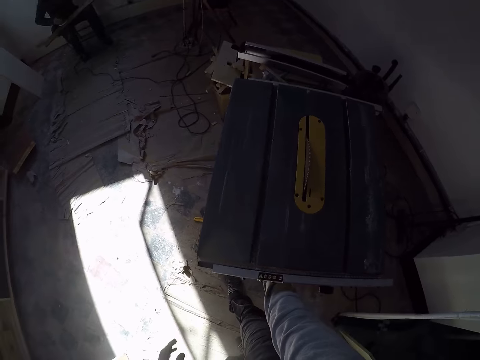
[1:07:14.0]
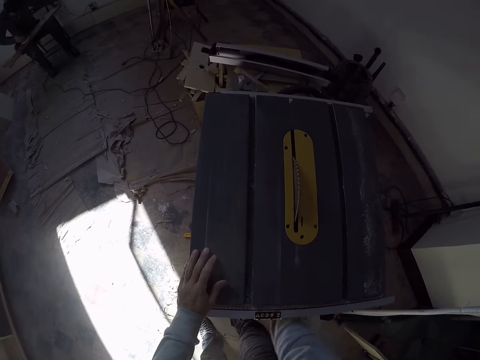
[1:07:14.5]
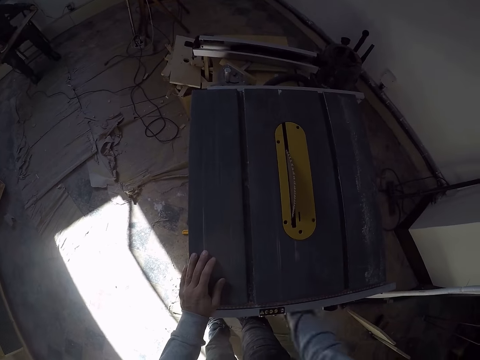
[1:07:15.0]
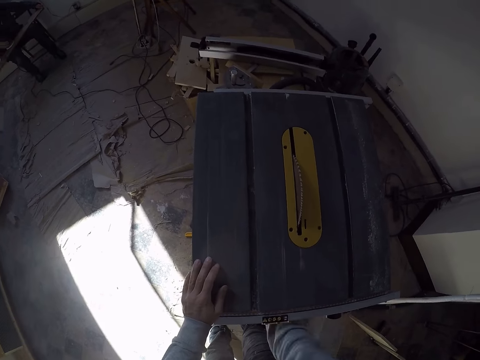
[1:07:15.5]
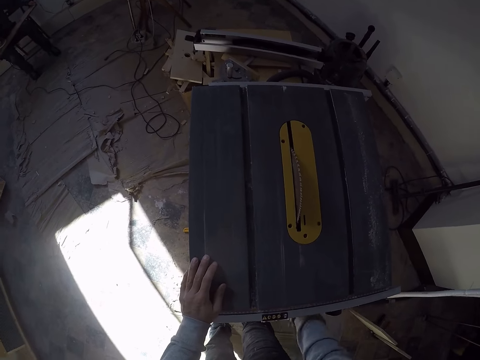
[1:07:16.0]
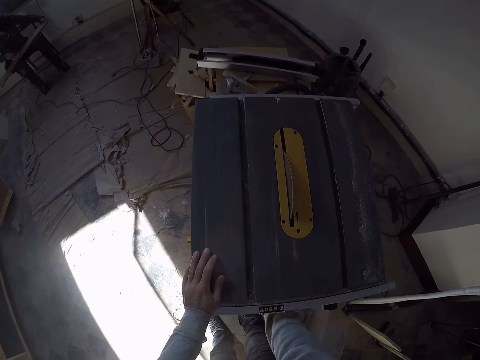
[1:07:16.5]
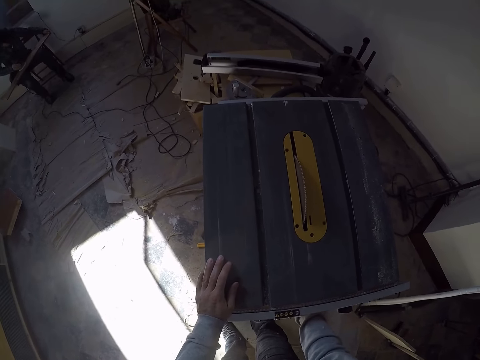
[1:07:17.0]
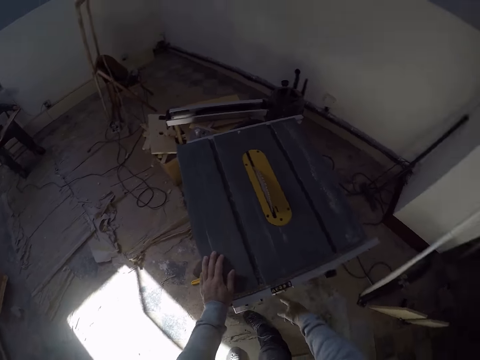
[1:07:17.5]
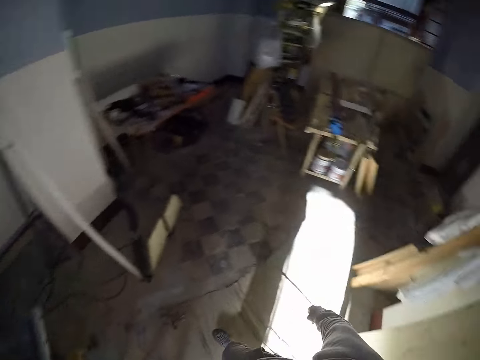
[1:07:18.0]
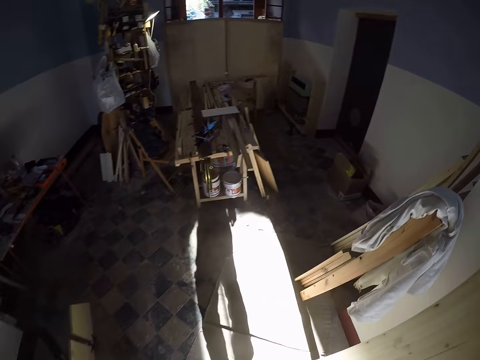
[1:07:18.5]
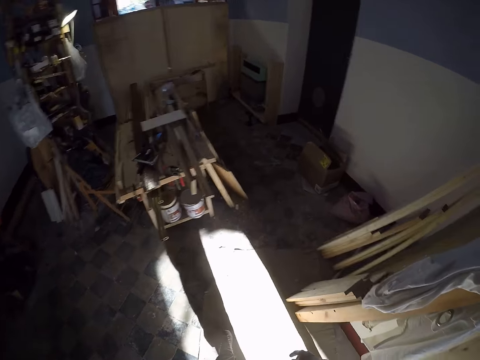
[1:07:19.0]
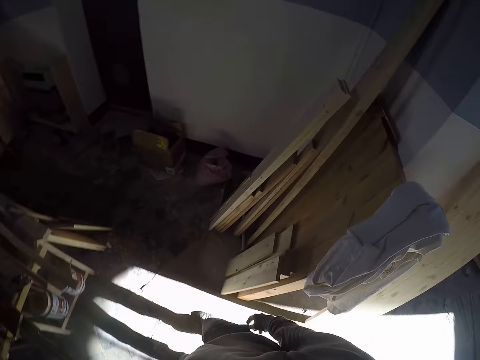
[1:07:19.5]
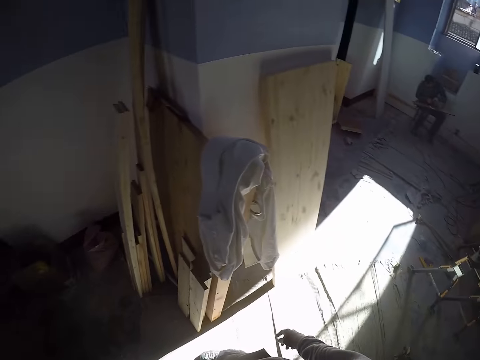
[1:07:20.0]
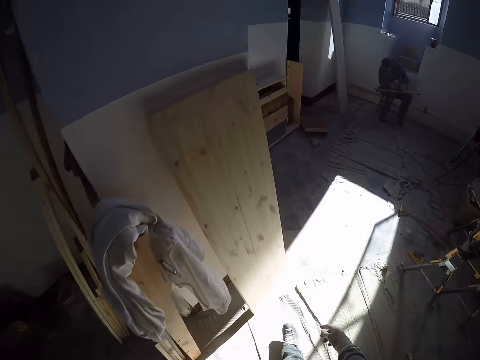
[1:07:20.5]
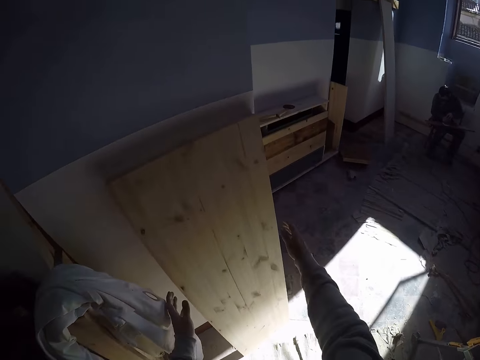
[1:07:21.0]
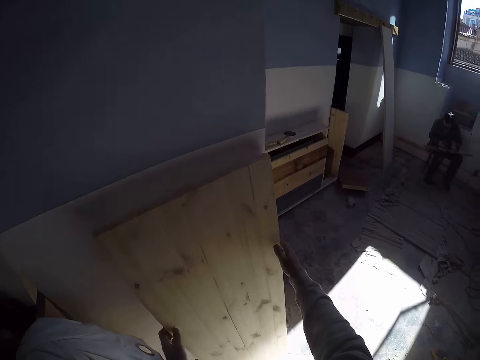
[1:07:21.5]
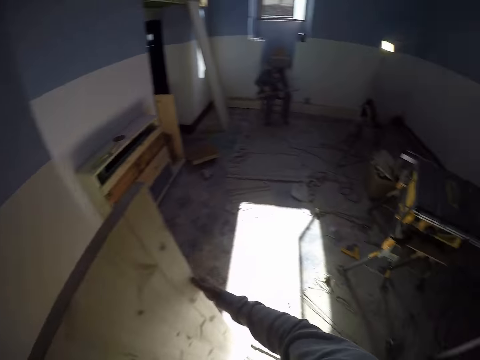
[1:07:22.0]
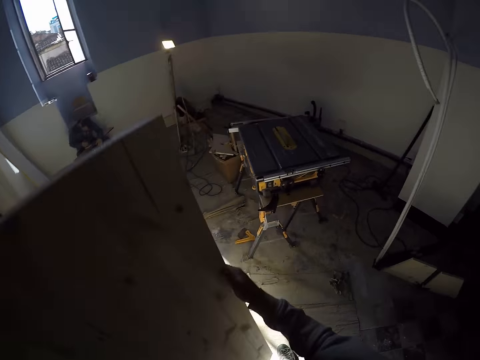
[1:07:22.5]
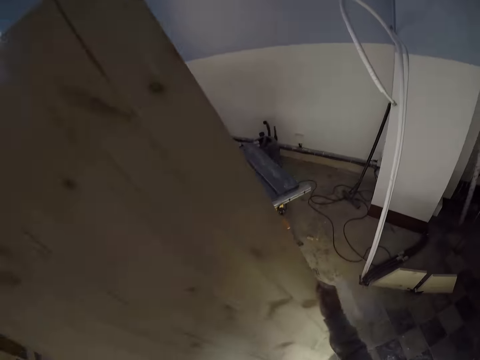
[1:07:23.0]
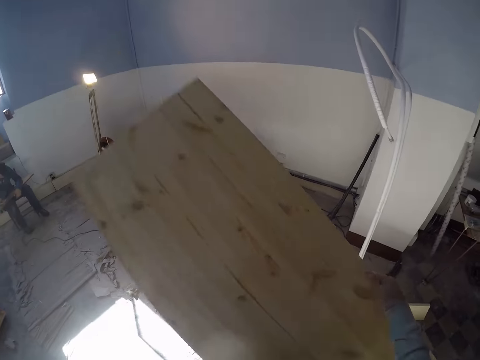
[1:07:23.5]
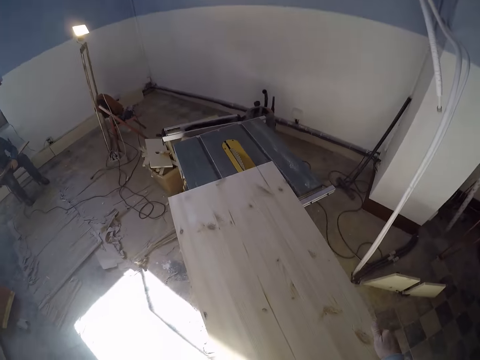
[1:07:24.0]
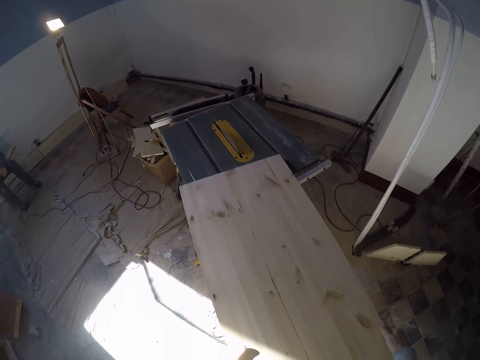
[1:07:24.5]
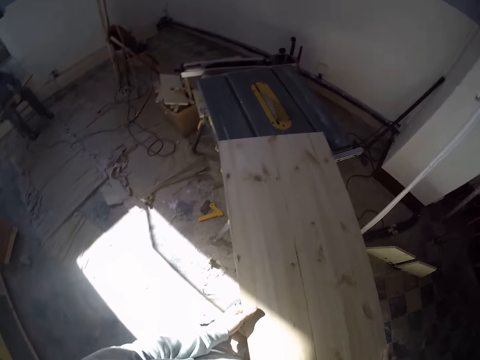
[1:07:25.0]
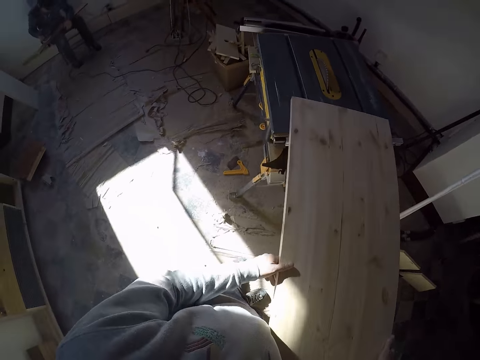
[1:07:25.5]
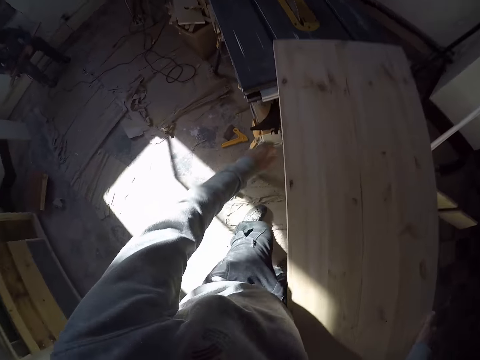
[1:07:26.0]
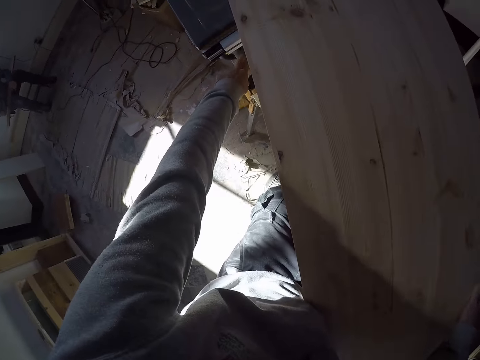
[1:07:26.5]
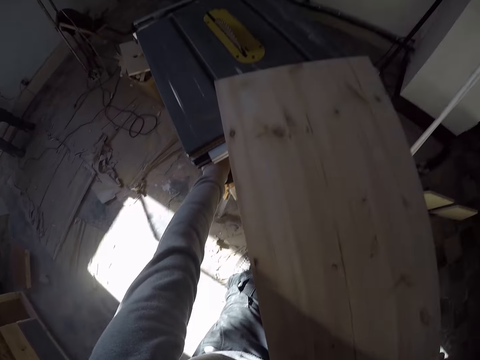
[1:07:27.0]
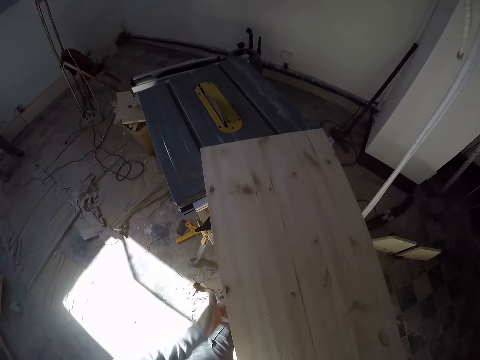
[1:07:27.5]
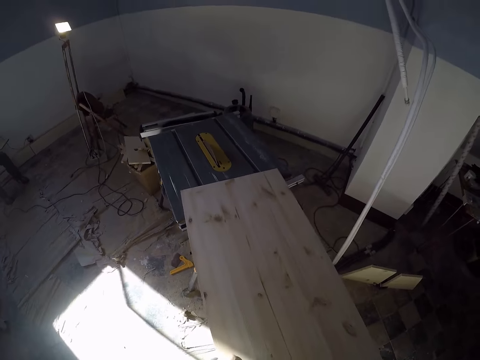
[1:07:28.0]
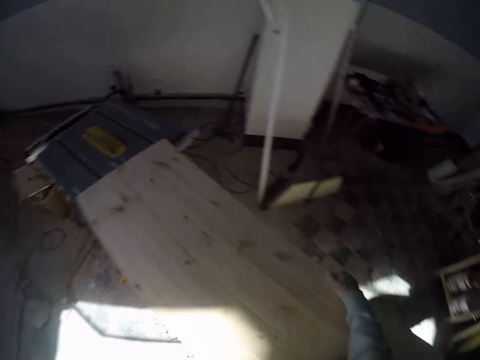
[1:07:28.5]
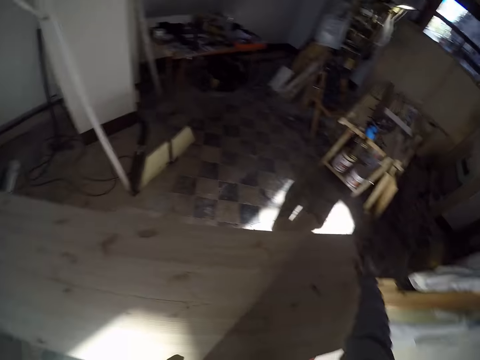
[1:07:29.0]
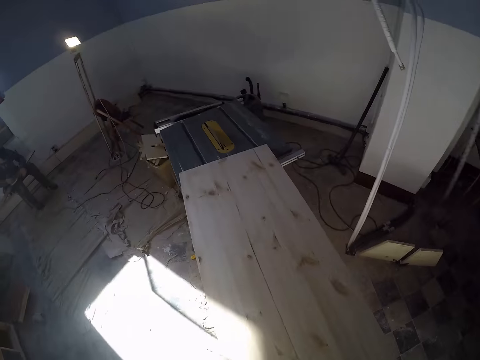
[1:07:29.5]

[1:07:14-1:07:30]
The camera wearer adjusts the cutting machine or table saw. He operates the table saw with his right hand. He places his left hand on the table saw. He turns around and walks around. He picks the wood plank from the wall with both hands. He drops the wood plank on the table saw with both hands. He adjusts the cutting machine. He turns on the table saw with his left hand. He pushes the wood on the cutting machine and looks around.

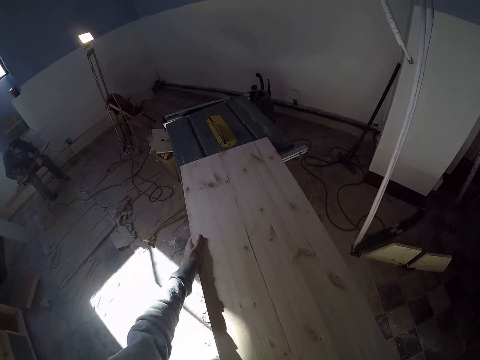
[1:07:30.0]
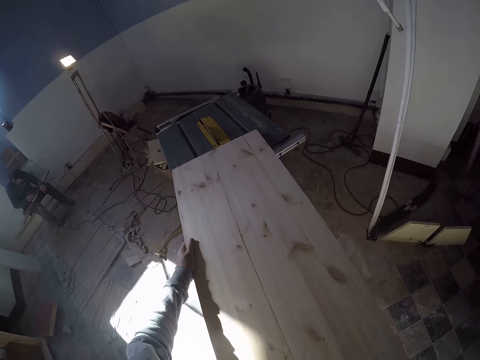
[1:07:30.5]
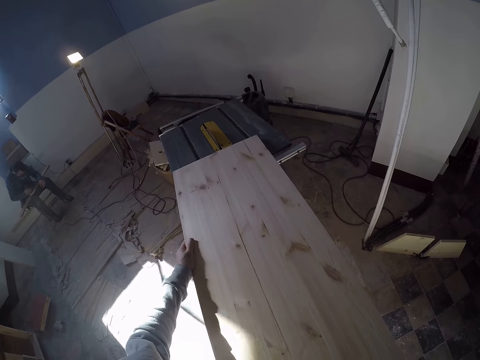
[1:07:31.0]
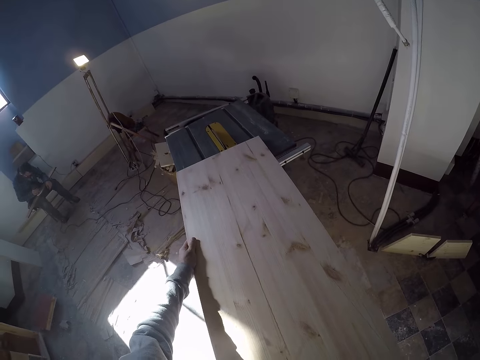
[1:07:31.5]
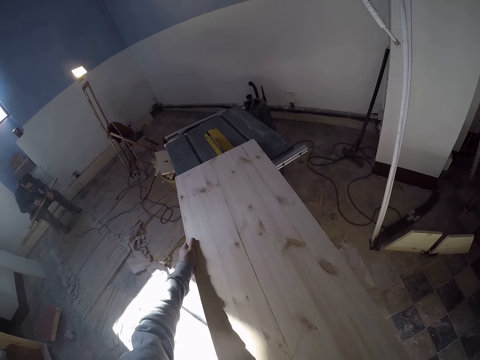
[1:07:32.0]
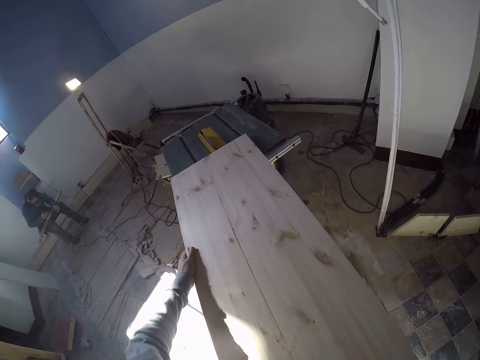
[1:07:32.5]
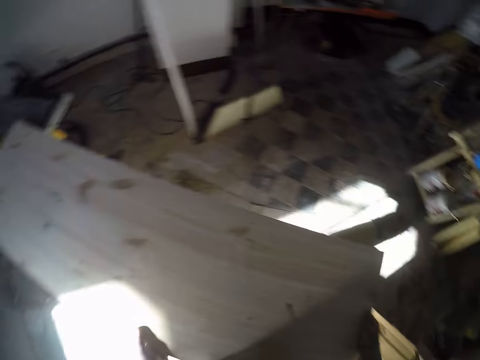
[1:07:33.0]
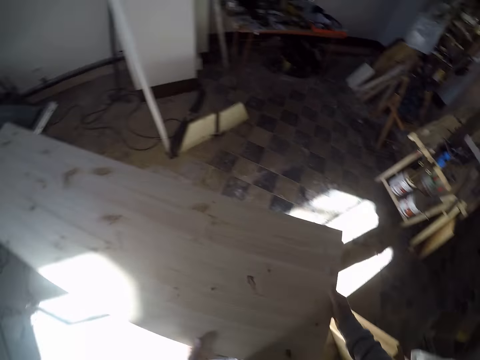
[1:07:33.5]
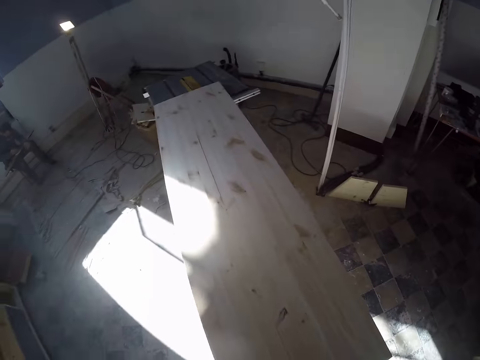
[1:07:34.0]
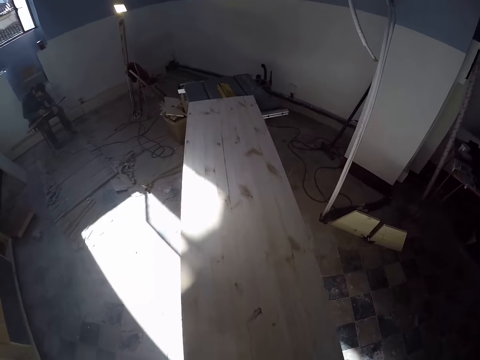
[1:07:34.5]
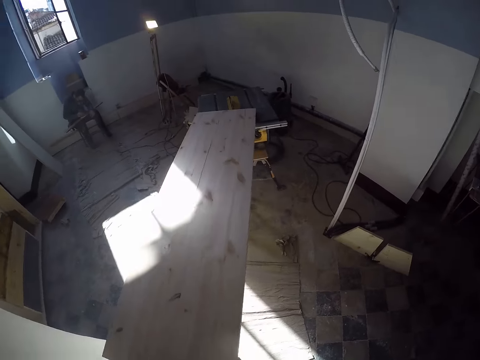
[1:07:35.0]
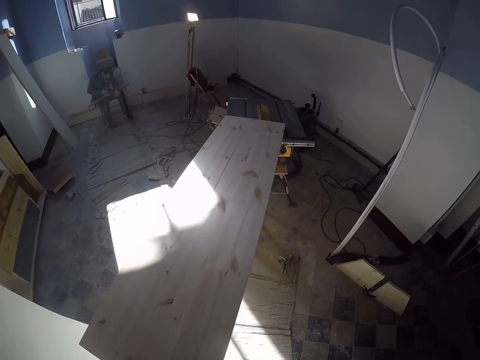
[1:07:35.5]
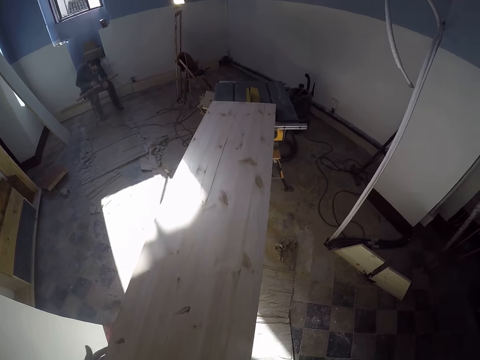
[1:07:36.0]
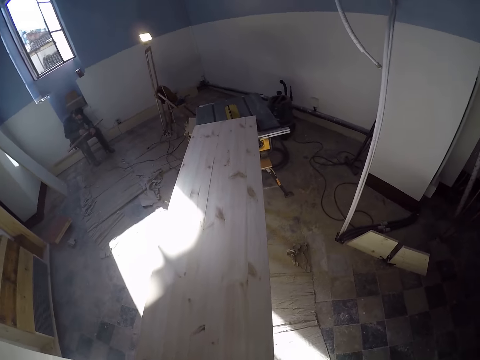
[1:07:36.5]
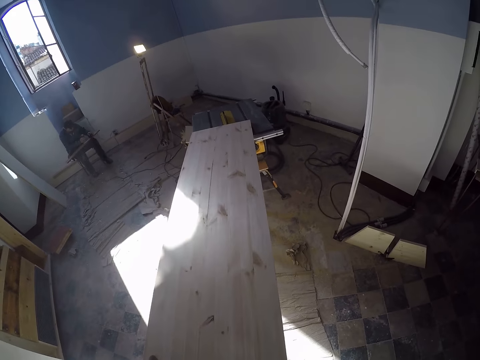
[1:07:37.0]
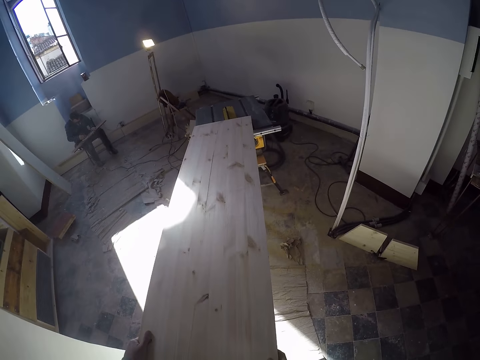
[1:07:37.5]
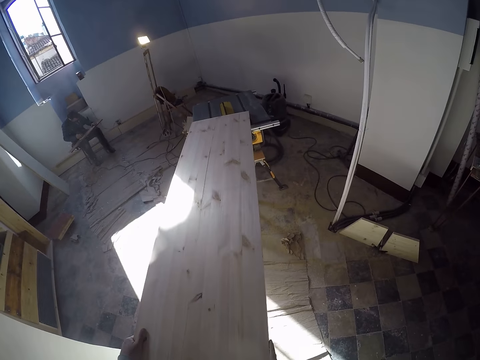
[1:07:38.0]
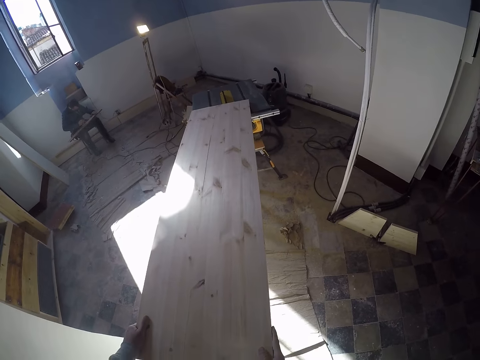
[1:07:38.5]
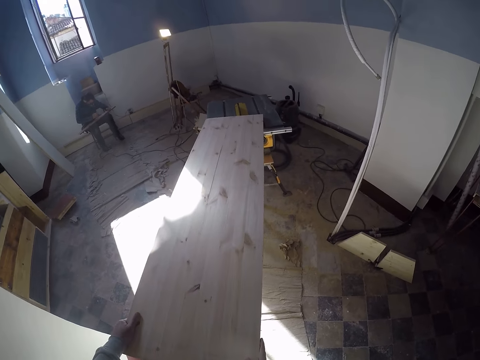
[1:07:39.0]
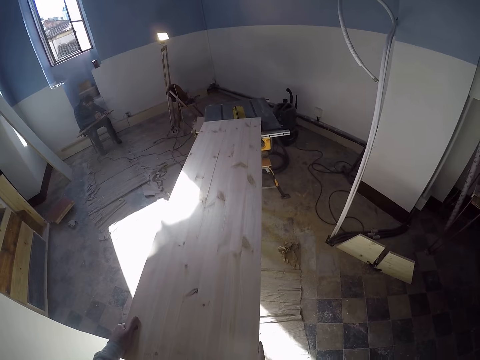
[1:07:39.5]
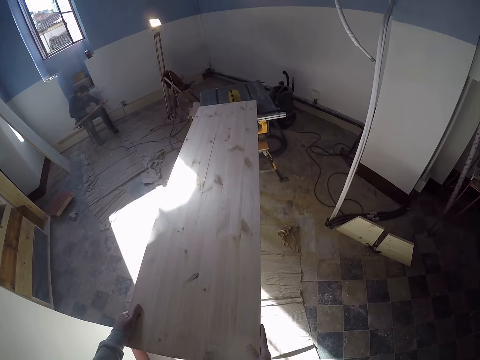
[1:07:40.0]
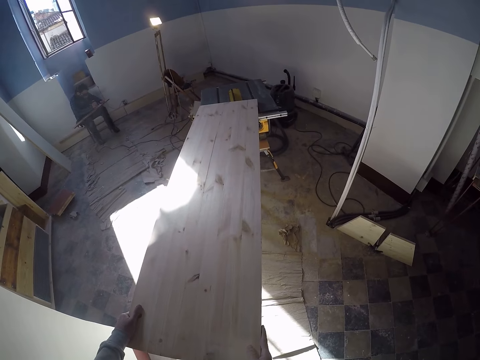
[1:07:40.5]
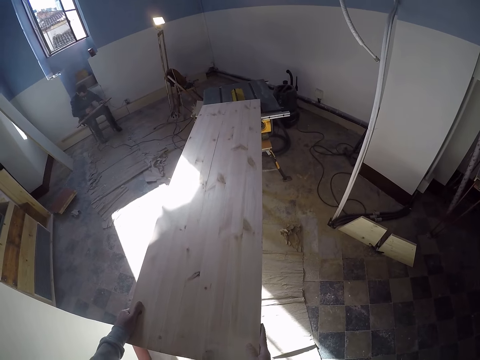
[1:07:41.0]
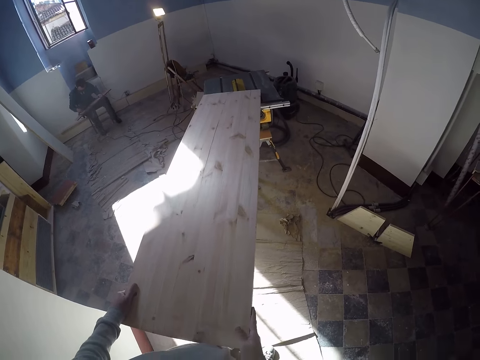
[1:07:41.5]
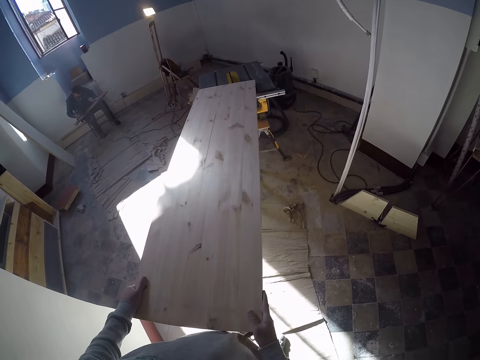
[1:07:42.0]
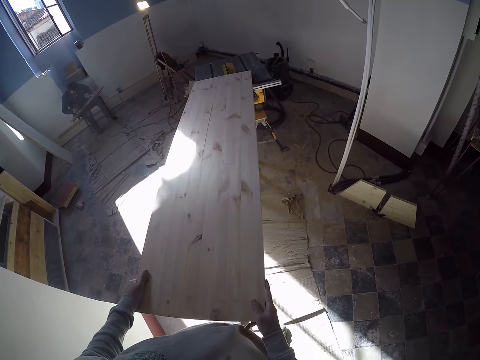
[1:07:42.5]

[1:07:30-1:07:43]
The camera wearer pushes the wood on the cutting machine or table saw with both hands. They cut the wood plank with the table saw with both hands. They move backwards and look at the wood.
